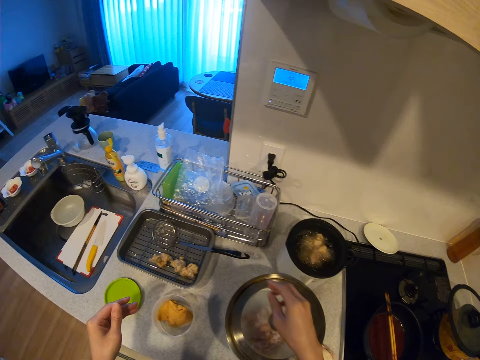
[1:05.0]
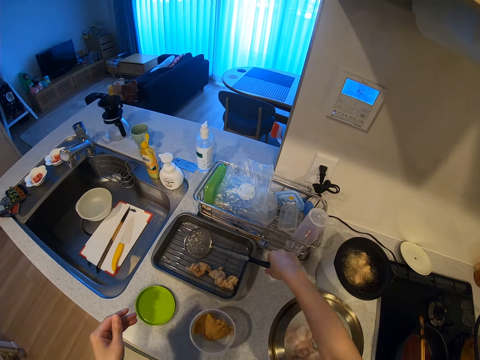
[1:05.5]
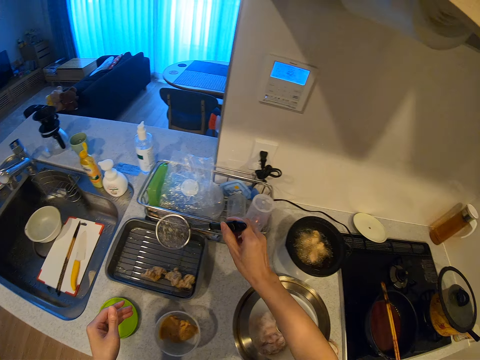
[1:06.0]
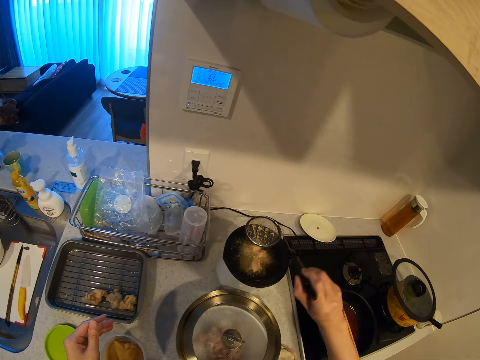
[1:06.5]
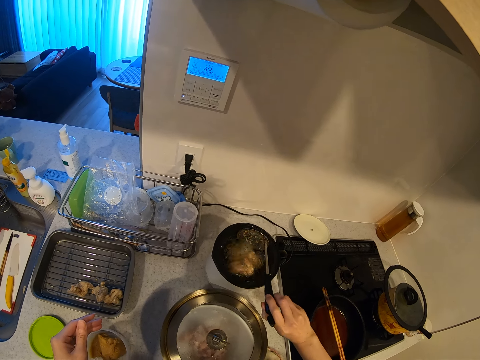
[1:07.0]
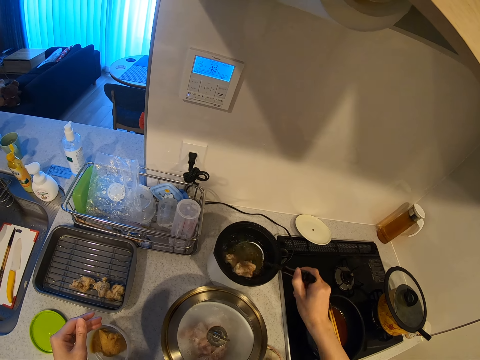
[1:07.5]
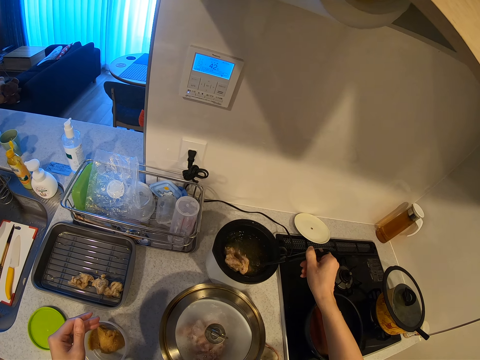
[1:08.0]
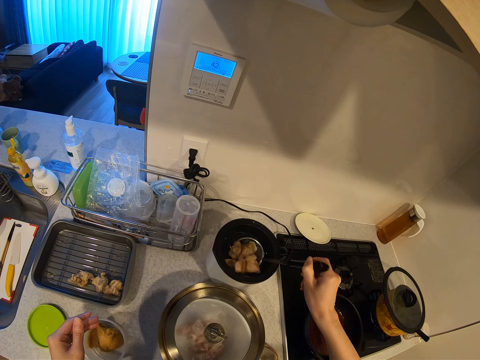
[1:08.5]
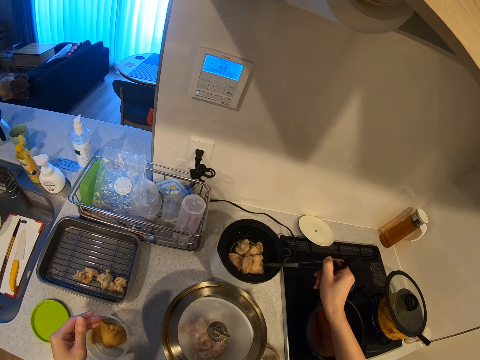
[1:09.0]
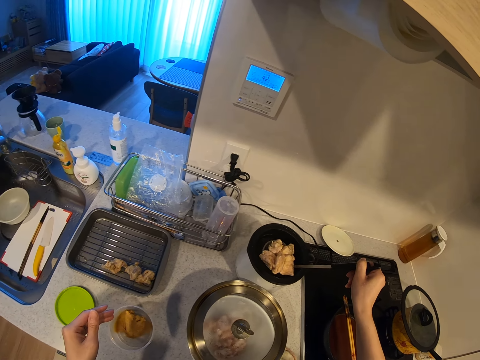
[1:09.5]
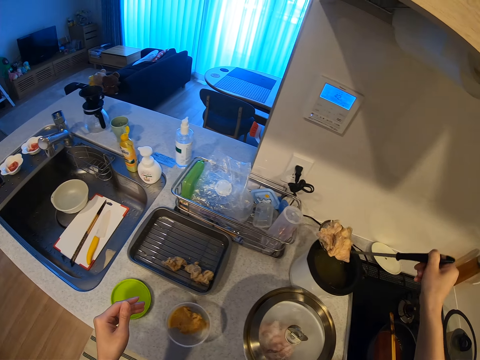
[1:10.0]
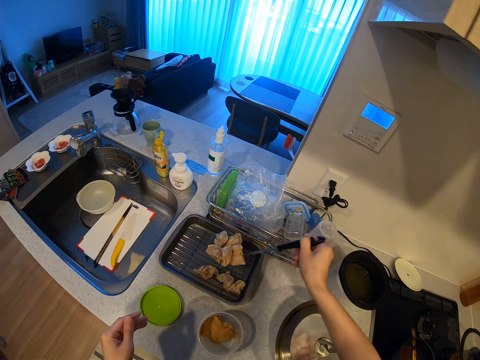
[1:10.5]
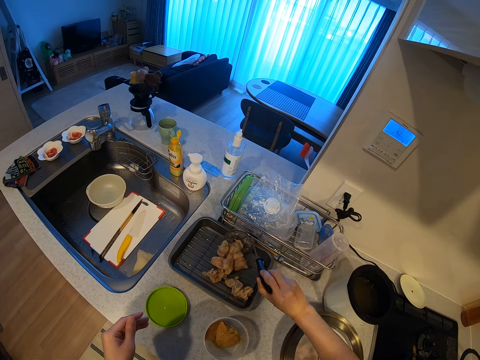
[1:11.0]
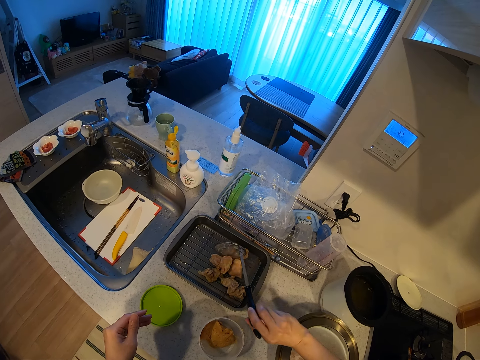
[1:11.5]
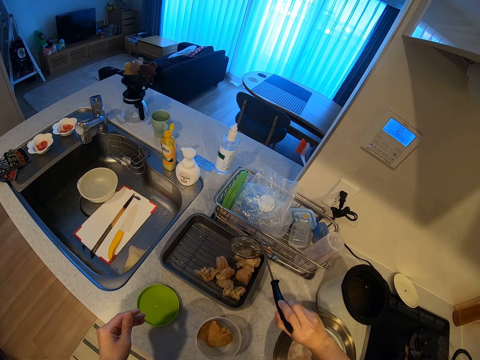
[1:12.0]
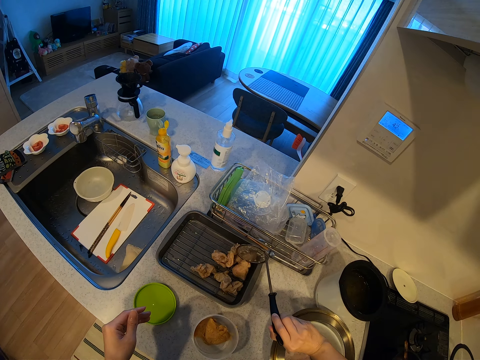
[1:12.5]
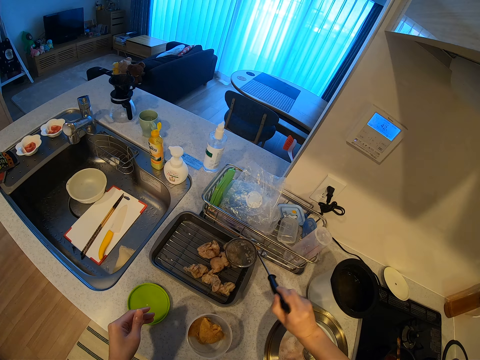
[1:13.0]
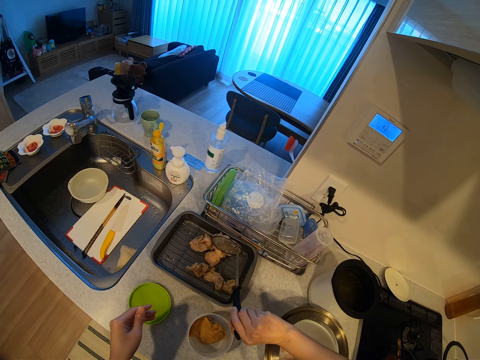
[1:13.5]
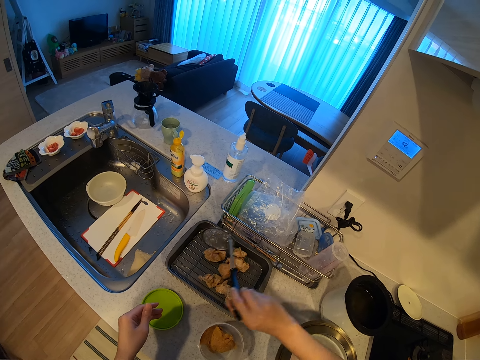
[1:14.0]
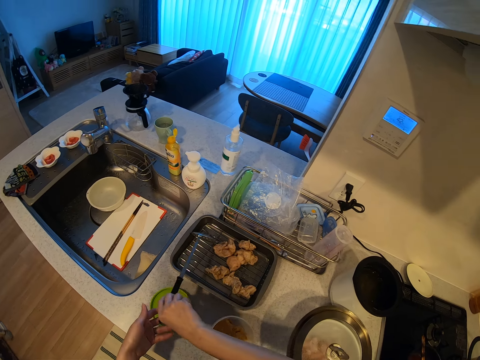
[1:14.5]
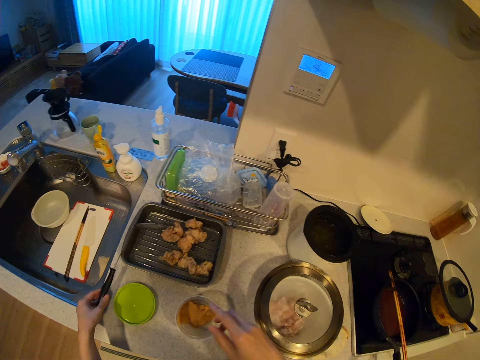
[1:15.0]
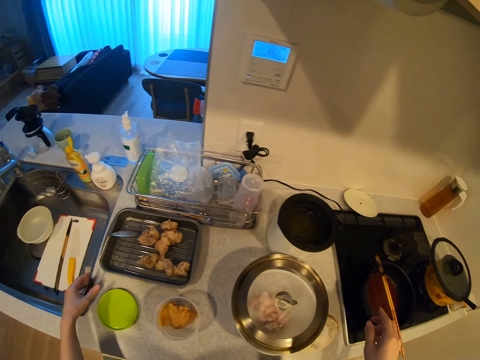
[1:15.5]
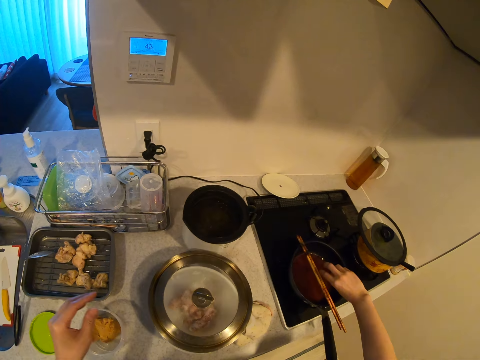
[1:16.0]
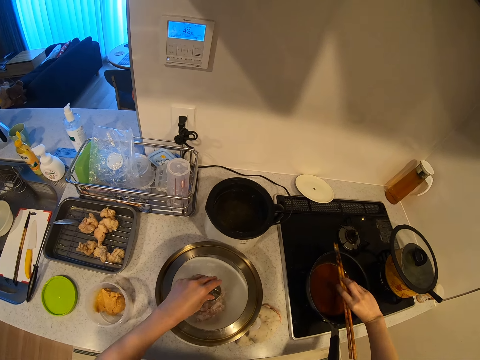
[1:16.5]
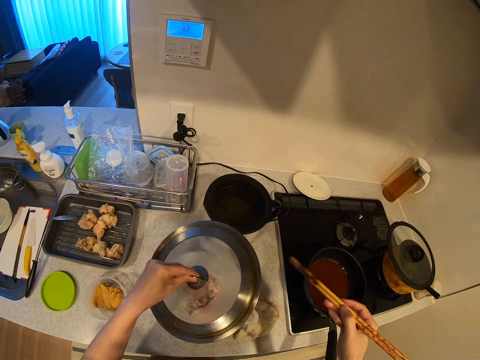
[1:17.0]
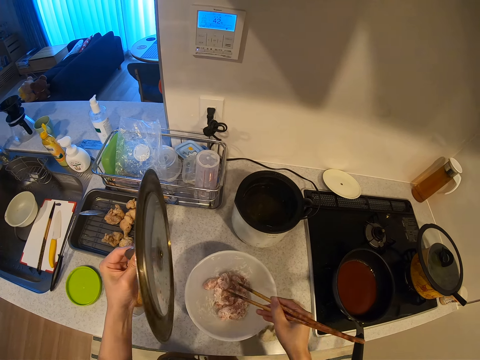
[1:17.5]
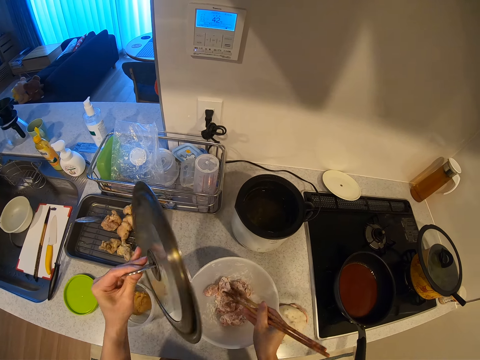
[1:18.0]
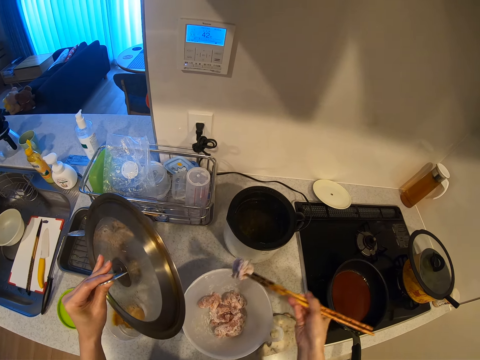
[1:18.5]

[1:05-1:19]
The camera wearer puts down the kitchen towel. They pick up a drainer spoon on the tray beside the plate rack. They bring out the meat in the deep fryer with the spoon. They pour the meat in the tray. They drop the spoon on the tray. They pick up the chopsticks. They lift a lid. They dip something in the fryer using the chopsticks.

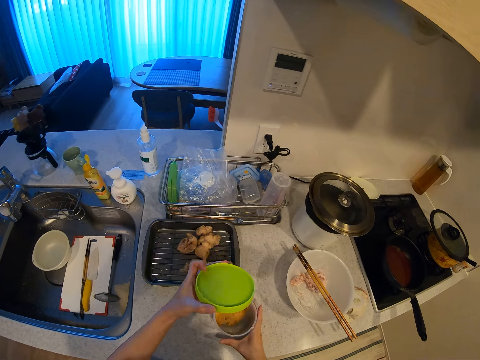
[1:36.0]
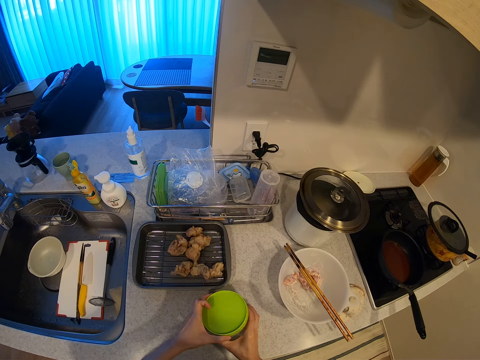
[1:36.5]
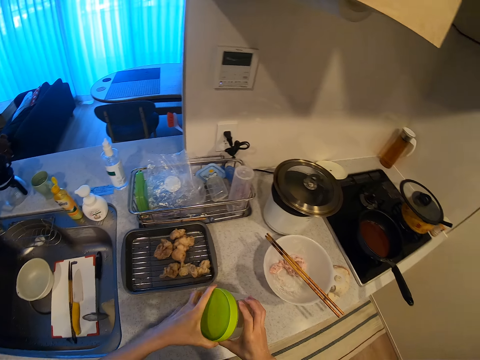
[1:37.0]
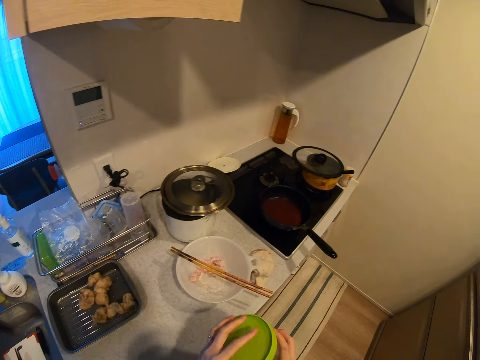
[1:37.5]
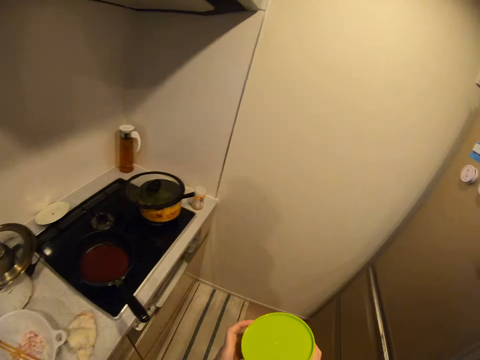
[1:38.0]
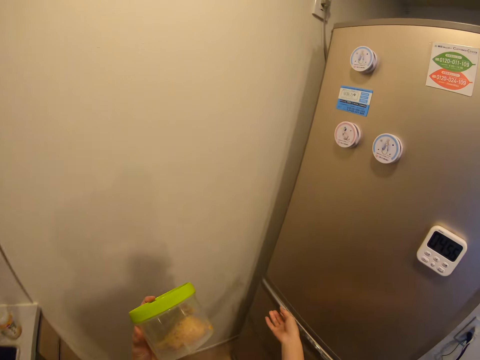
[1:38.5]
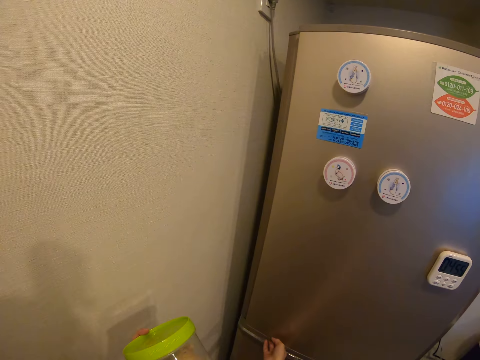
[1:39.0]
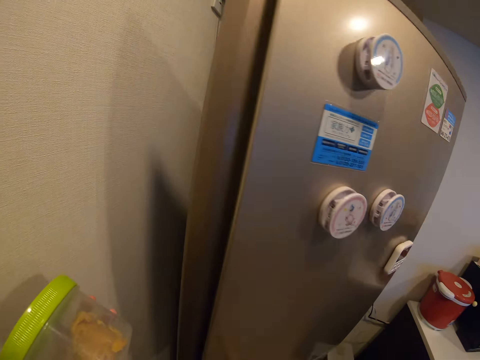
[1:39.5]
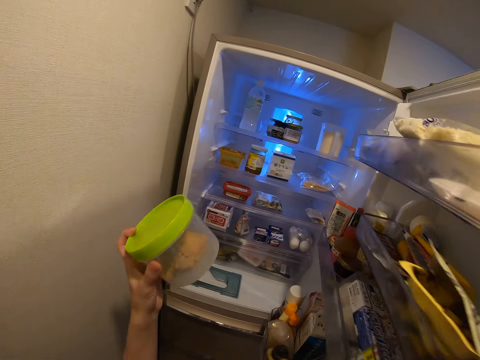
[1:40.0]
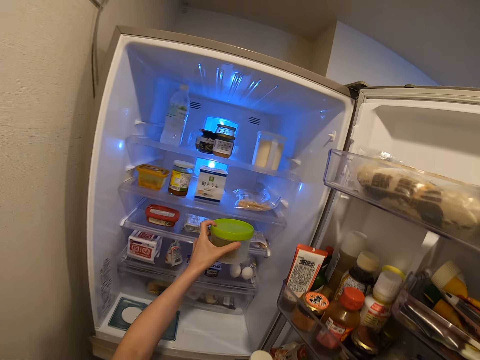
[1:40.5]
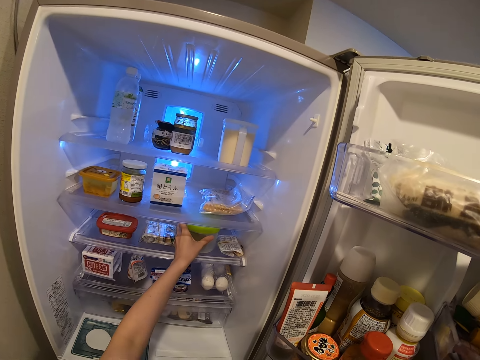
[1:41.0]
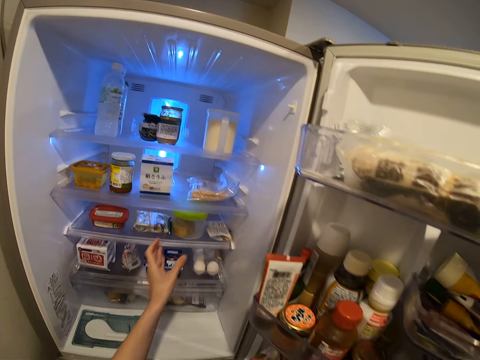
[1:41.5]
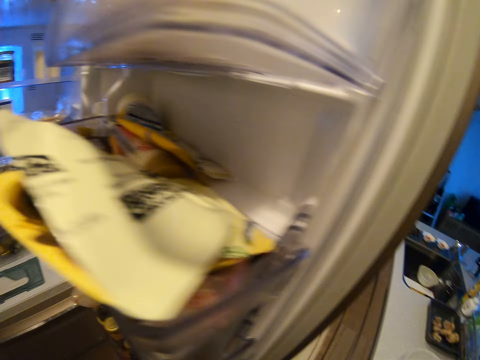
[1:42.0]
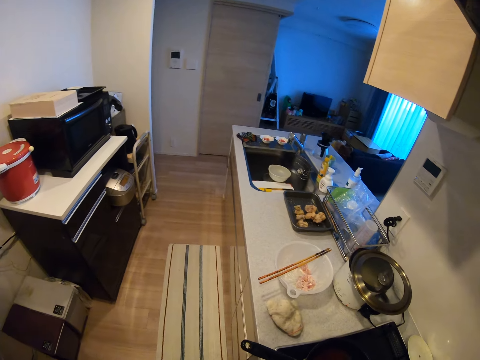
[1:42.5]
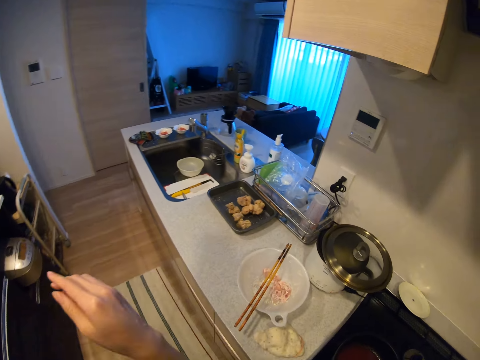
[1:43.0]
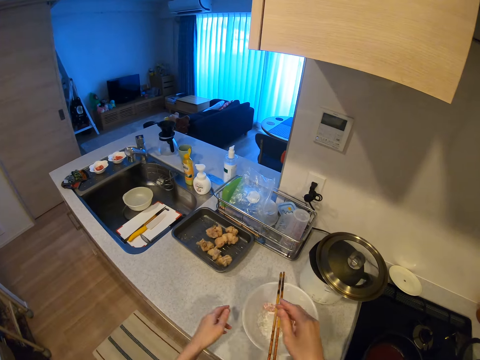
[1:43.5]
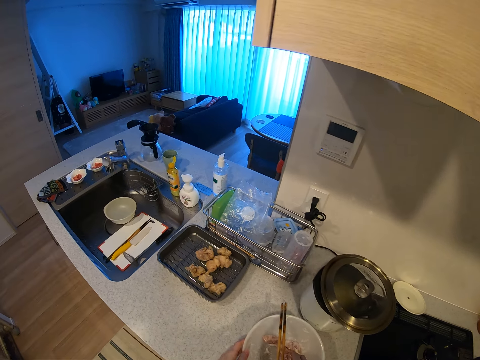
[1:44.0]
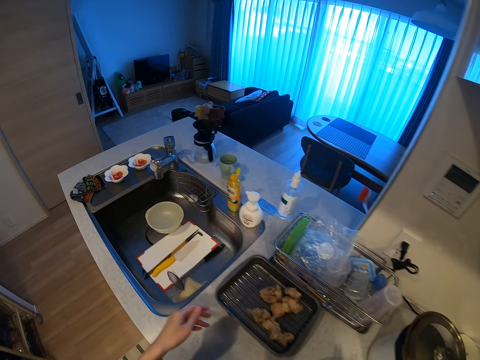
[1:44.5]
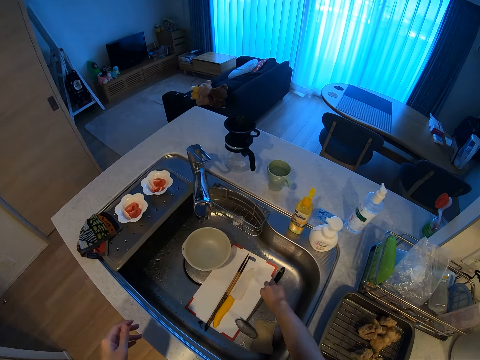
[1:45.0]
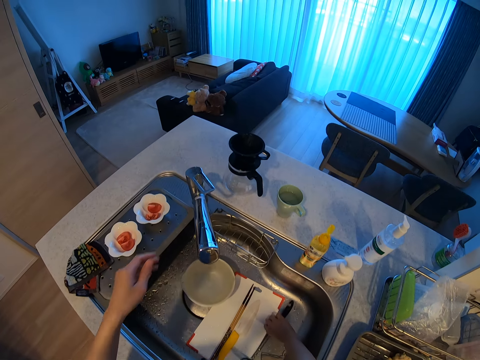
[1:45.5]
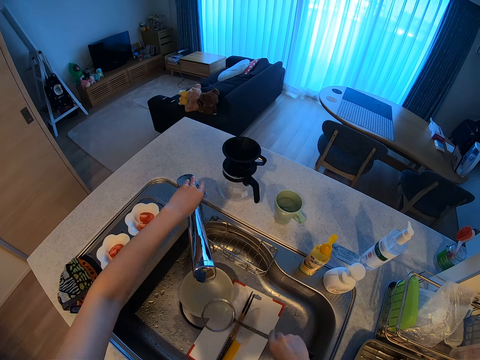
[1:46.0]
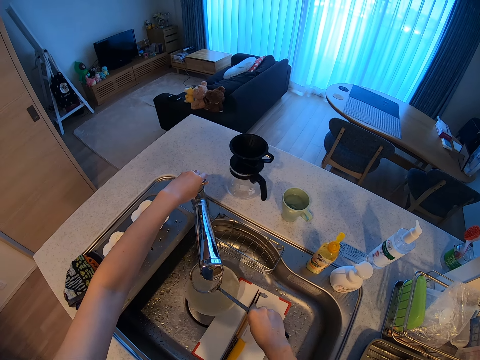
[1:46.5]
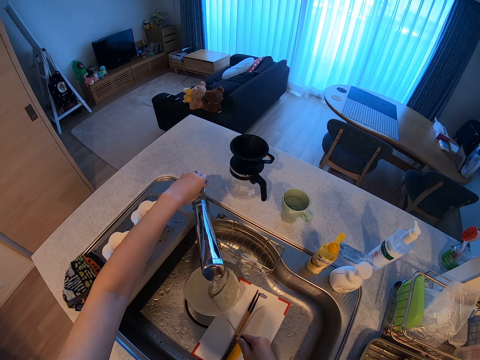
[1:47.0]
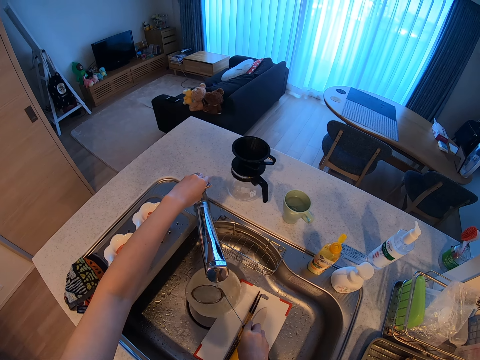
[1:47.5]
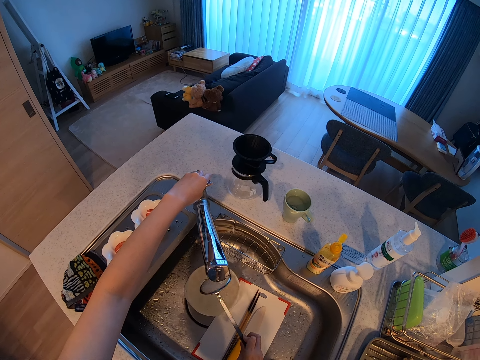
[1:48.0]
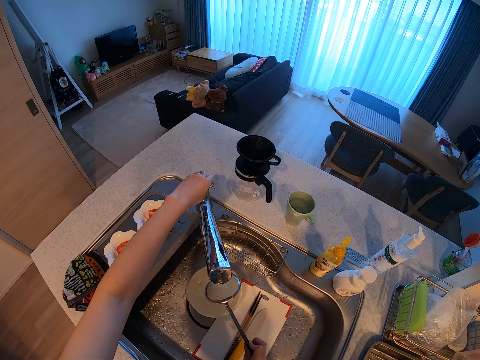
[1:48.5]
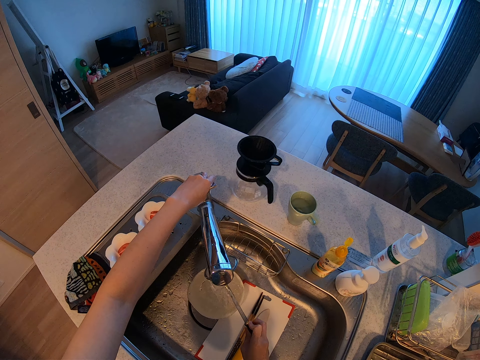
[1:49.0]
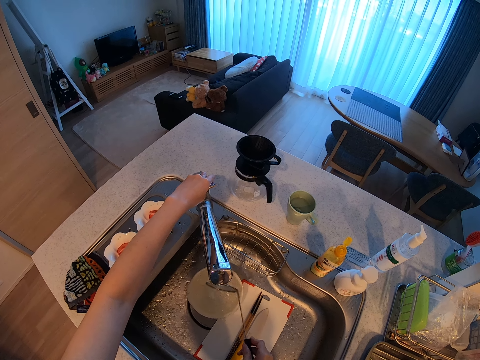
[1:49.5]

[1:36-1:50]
The camera wearer covers the margarine container. They walk to a fridge. They open the fridge. They put the margarine inside the refrigerator. They close the fridge. They walk to a sink. They pick up the drainer spoon. They turn on the faucet. They rinse the frying spoon from the tap.
